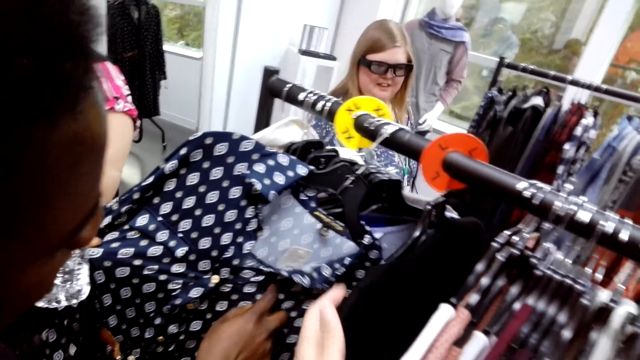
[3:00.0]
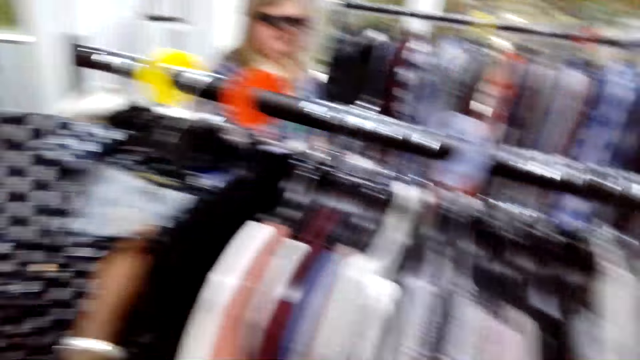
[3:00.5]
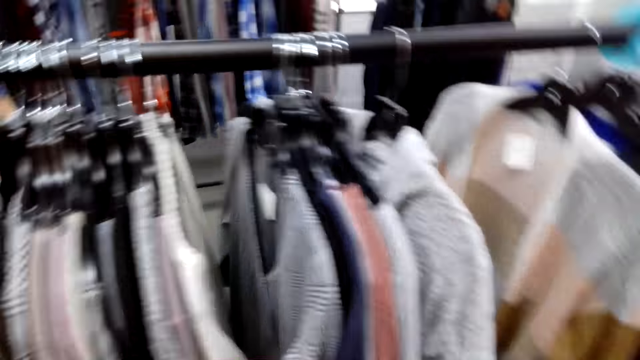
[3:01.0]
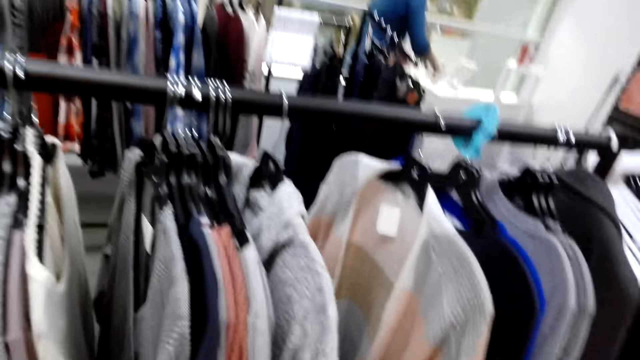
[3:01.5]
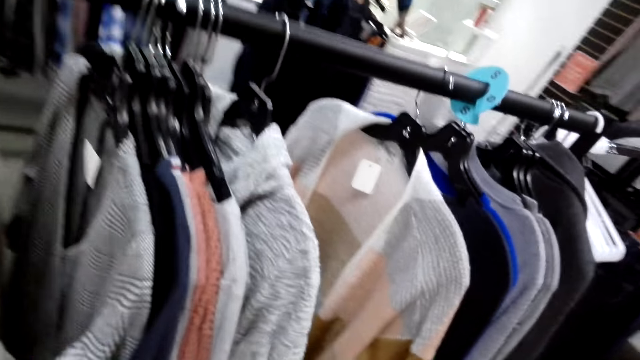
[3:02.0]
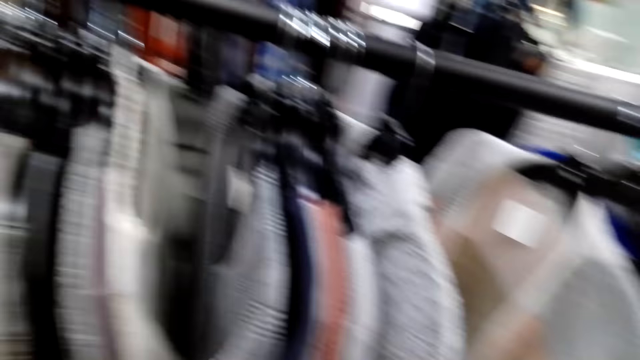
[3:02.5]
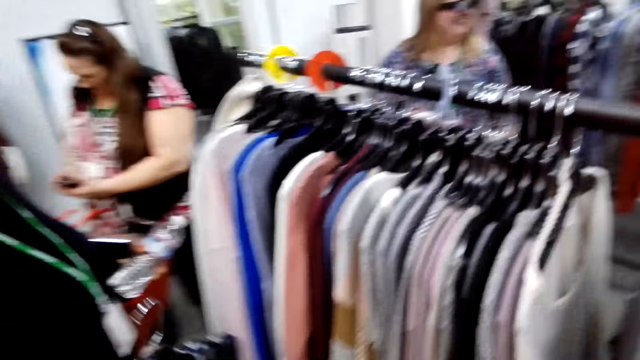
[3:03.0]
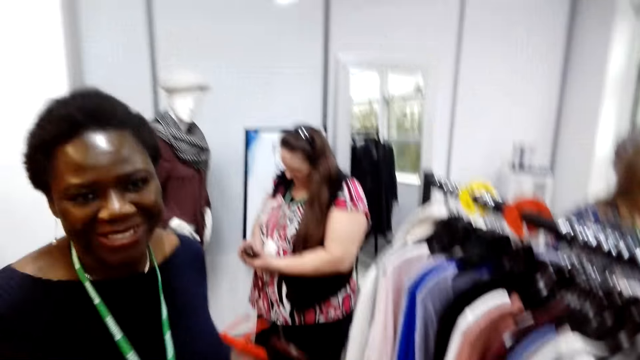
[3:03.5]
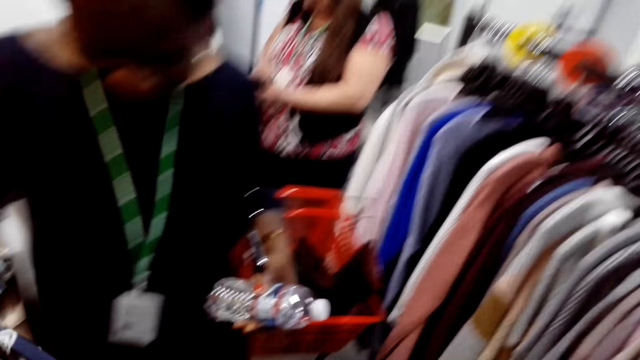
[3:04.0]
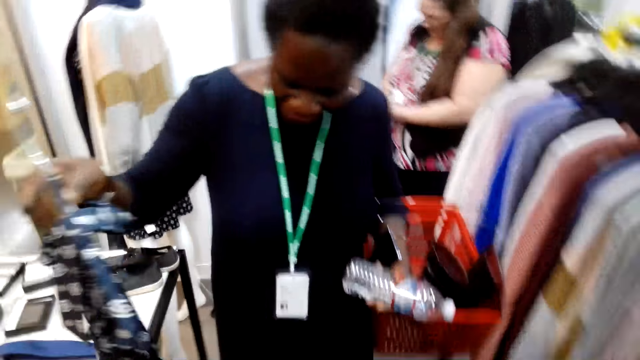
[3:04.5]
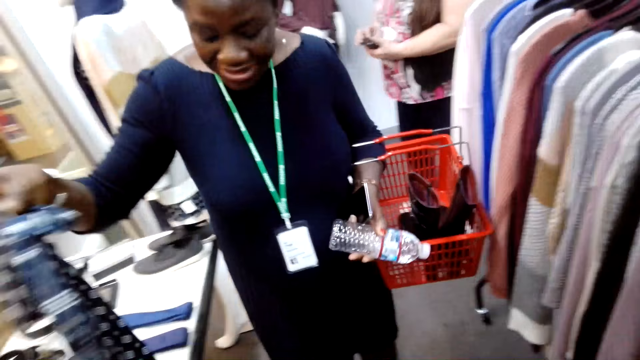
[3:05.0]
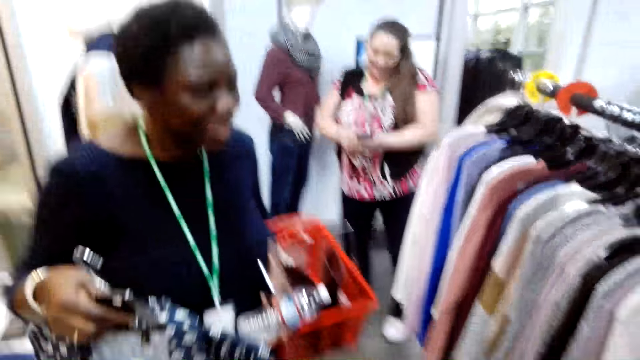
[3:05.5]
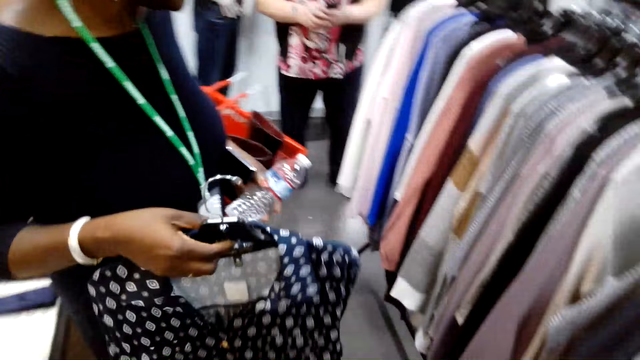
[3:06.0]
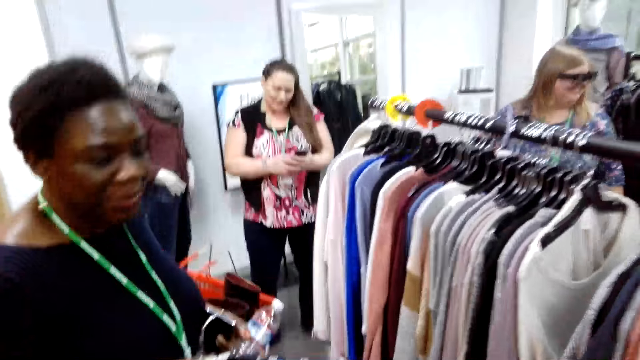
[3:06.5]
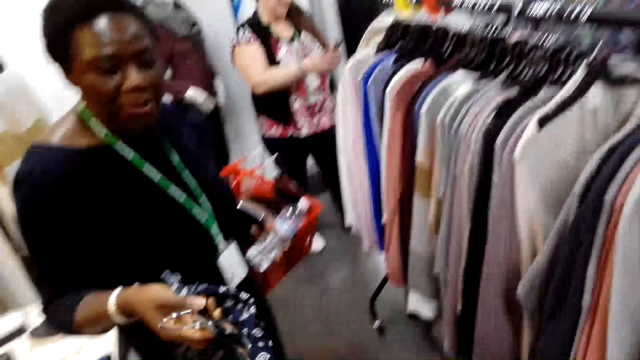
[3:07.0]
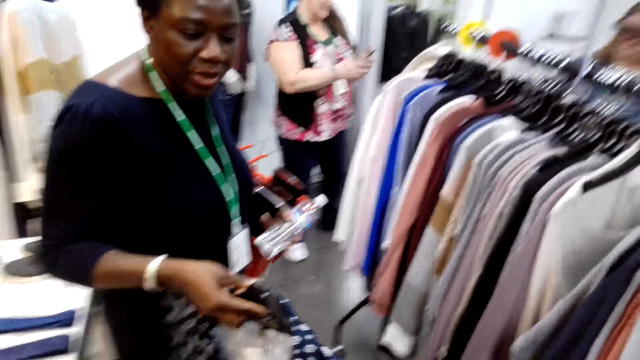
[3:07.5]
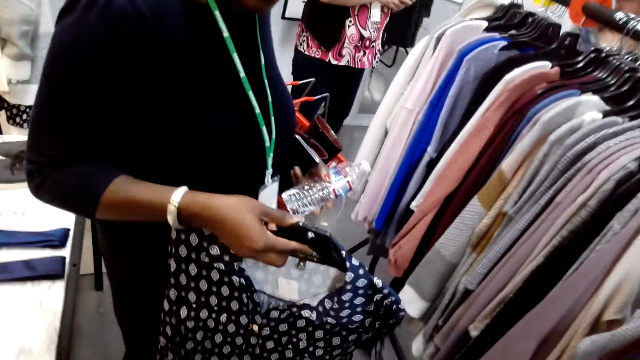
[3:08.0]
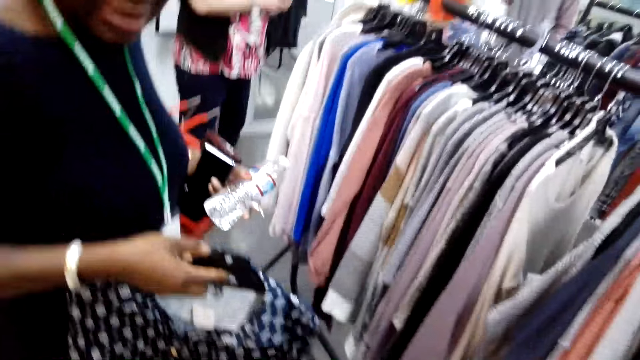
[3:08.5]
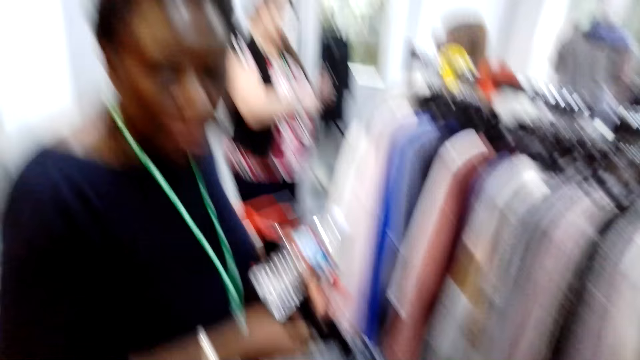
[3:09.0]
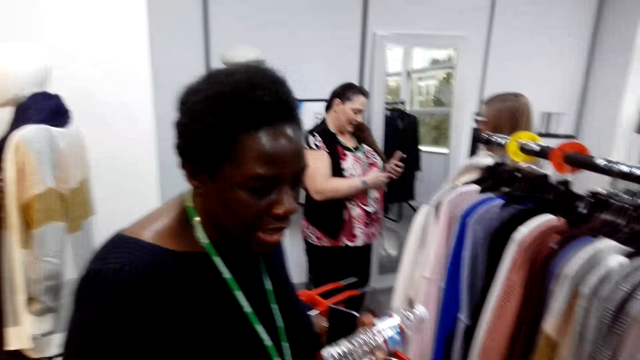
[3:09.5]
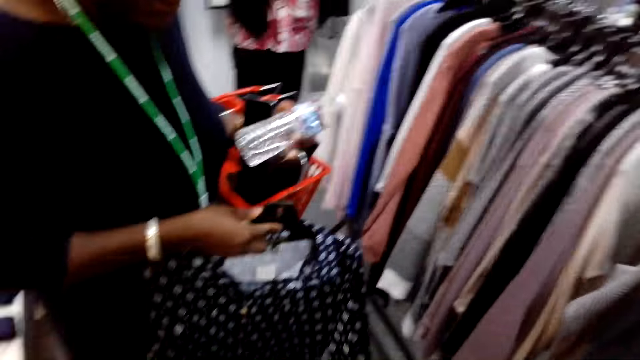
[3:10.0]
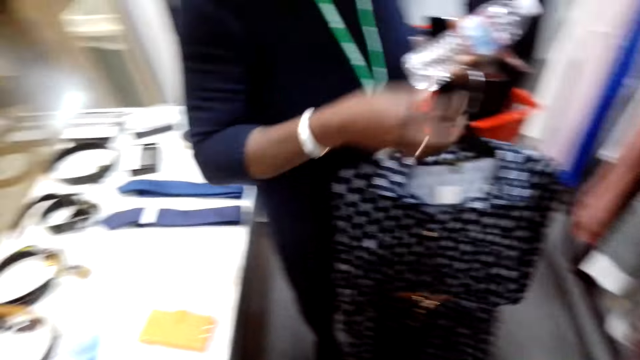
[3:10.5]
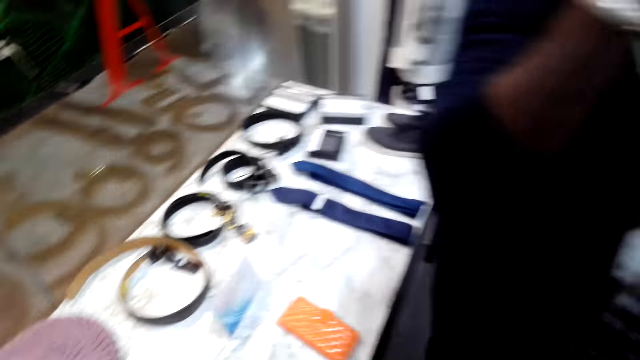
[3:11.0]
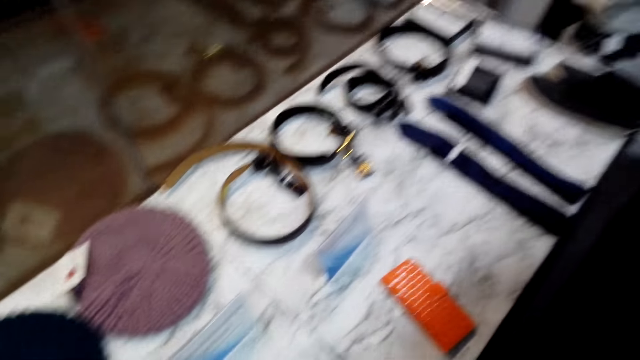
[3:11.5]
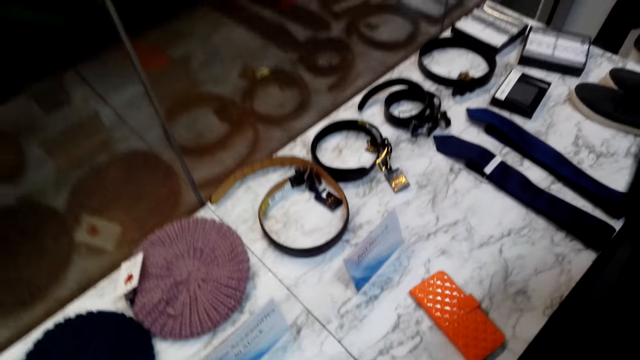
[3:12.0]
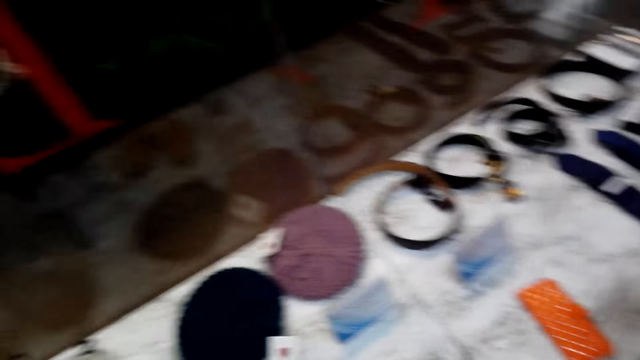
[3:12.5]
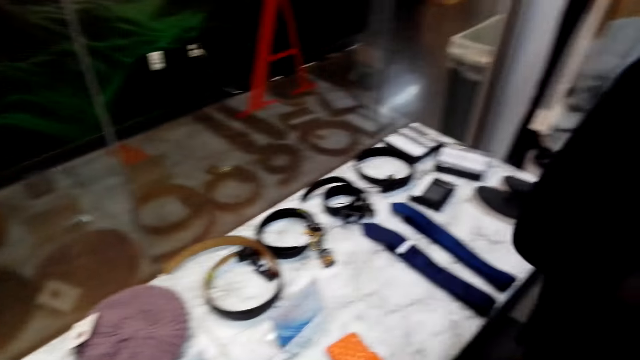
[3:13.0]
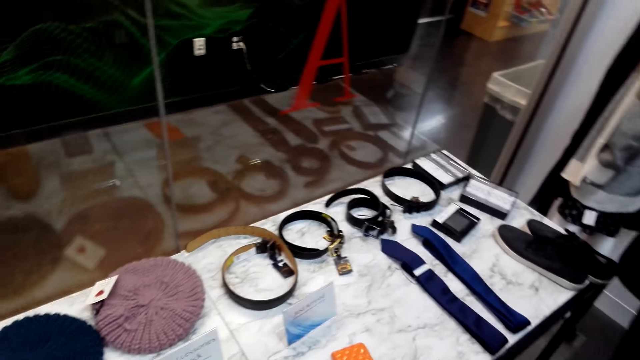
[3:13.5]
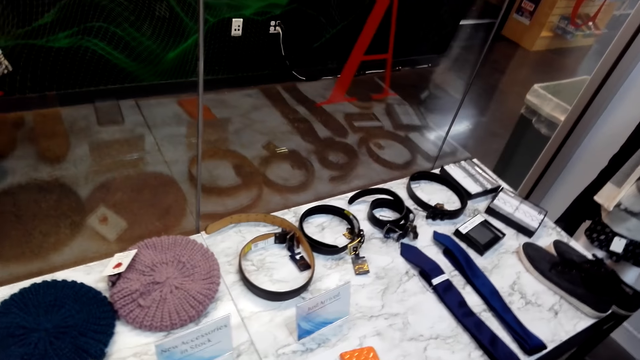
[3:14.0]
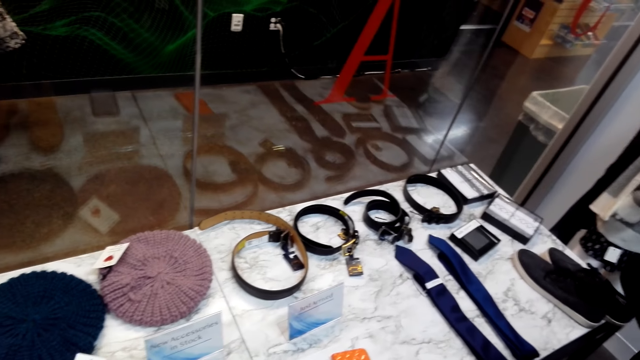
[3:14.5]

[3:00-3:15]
A lady looks at a dress. The camera wearer looks at the clothes. A man talks to the camera wearer. The lady holds the dress. The camera wearer talks to the man. They look at the clothes. The man talks to the camera wearer. The lady talks to a person and lifts her hand. The camera wearer looks at the items.

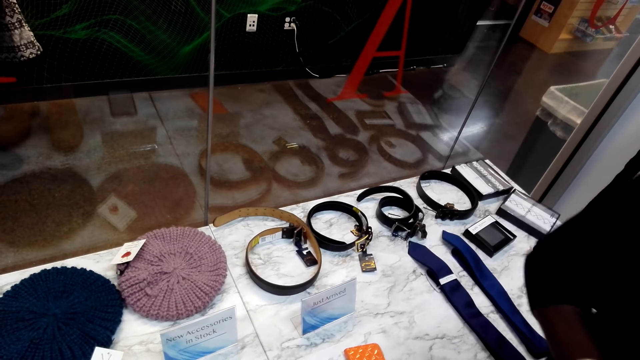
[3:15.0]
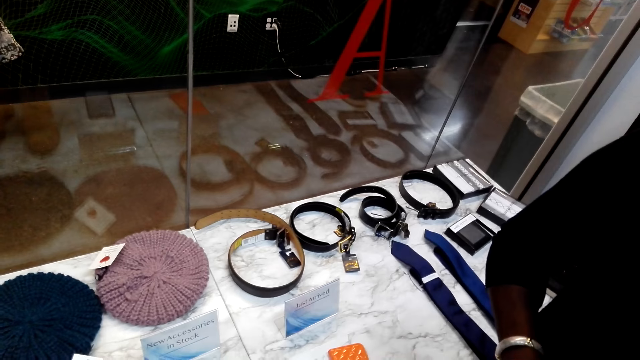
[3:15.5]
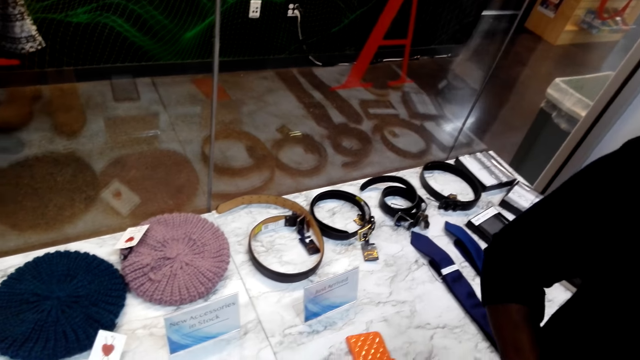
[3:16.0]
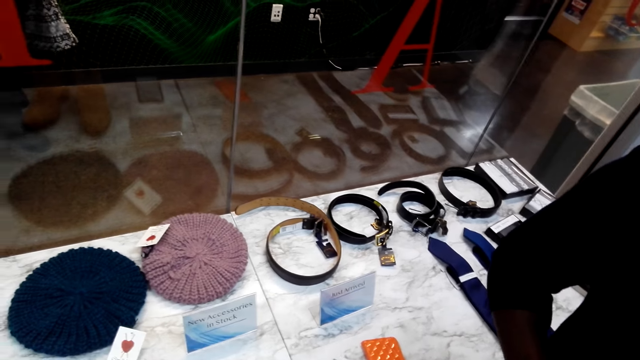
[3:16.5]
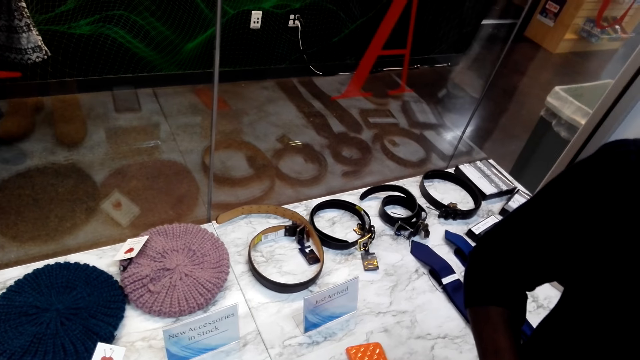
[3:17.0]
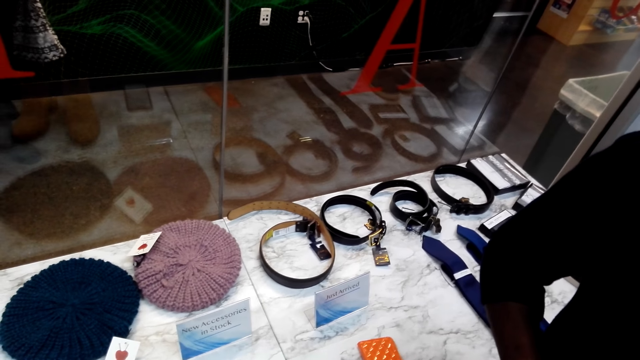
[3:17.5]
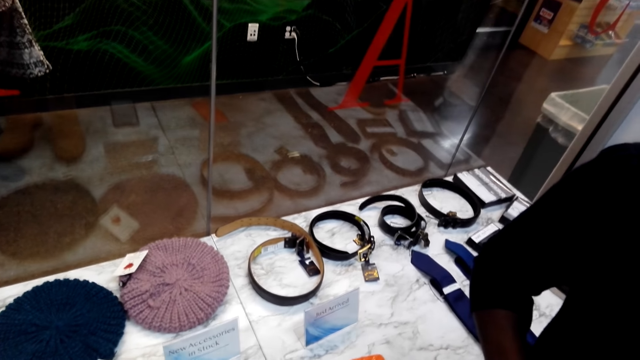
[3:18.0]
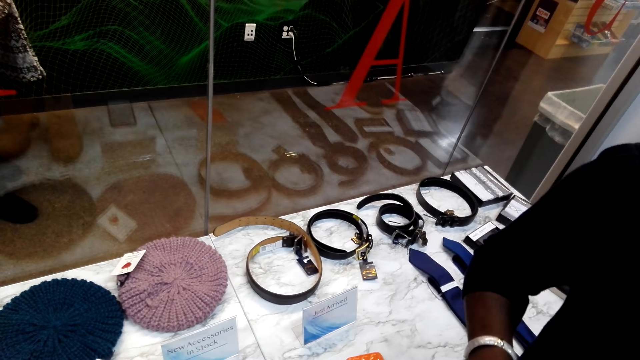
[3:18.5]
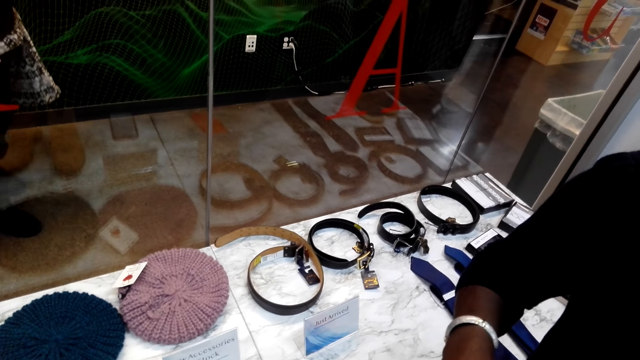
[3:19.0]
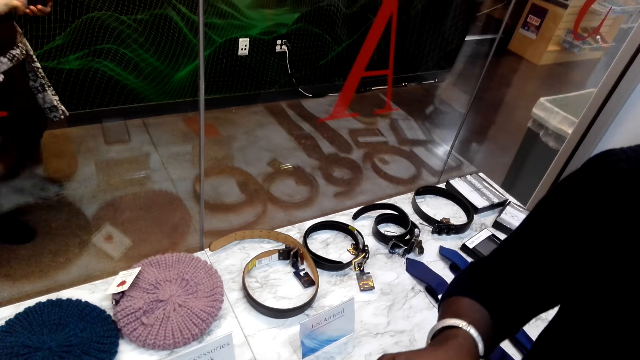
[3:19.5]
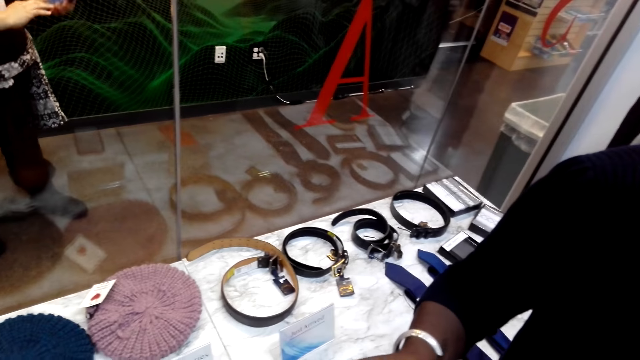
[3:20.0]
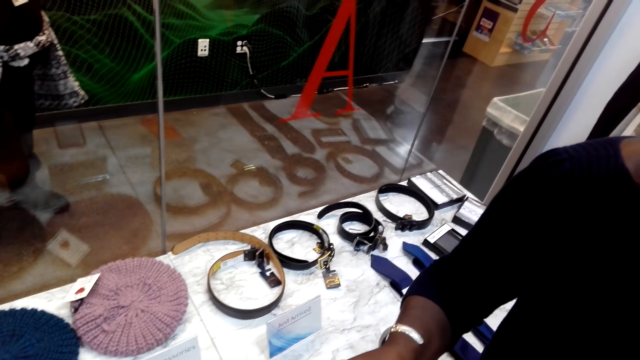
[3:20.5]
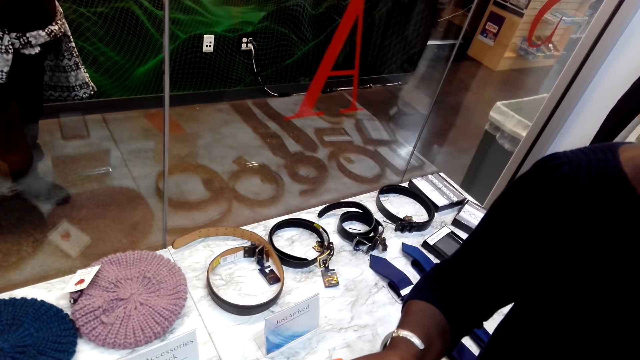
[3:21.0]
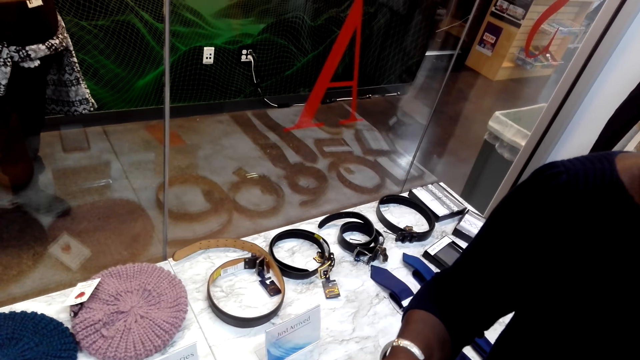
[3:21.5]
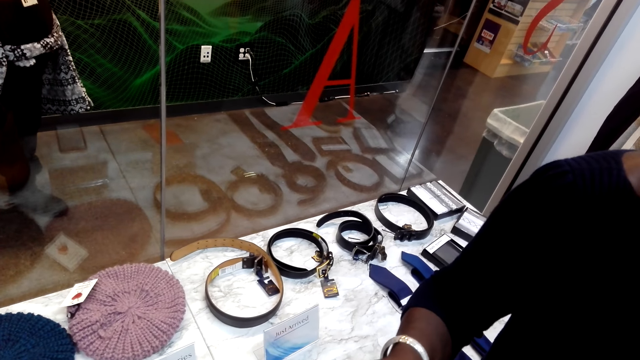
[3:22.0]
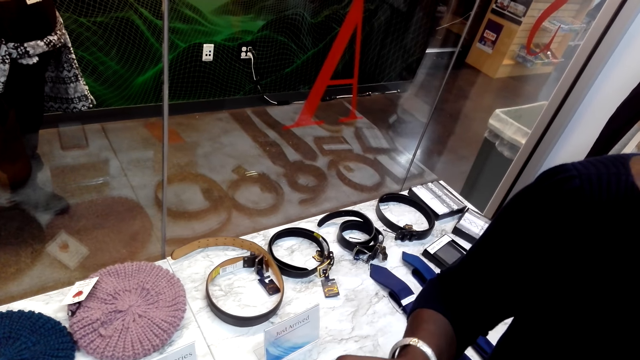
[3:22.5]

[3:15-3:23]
A lady operates a phone. Another lady moves her hand.
